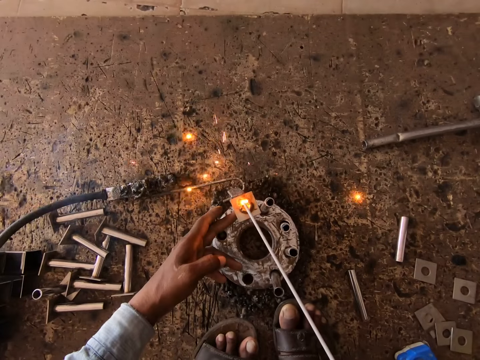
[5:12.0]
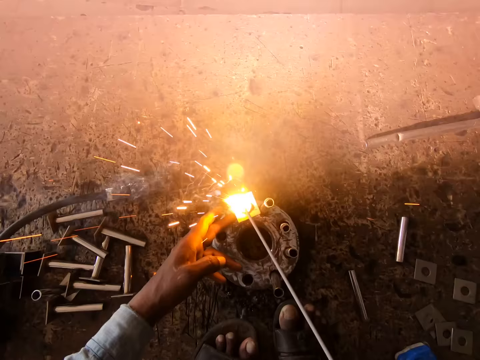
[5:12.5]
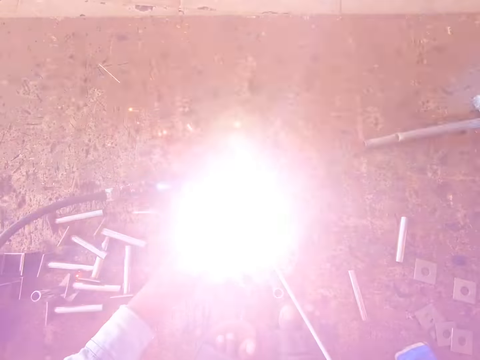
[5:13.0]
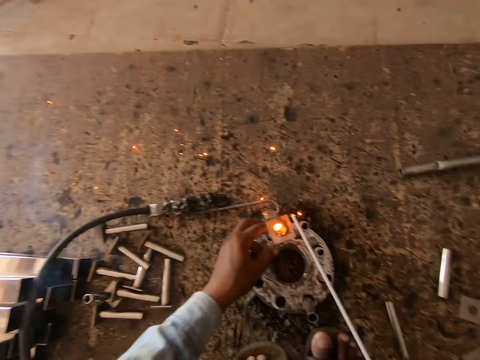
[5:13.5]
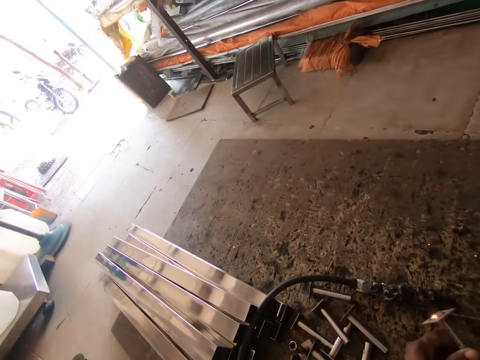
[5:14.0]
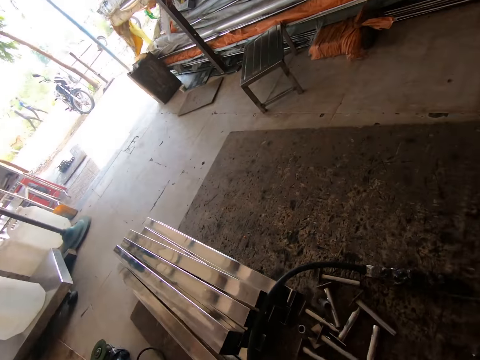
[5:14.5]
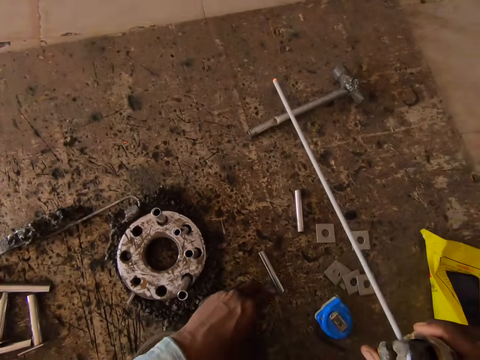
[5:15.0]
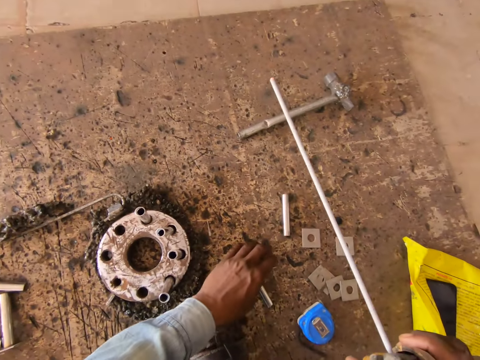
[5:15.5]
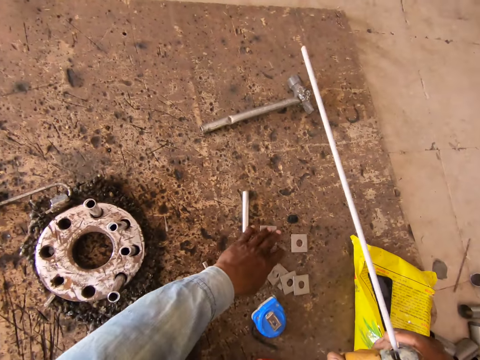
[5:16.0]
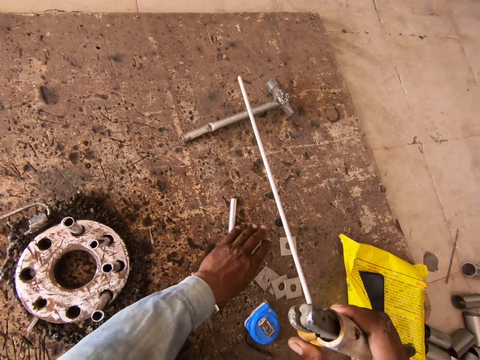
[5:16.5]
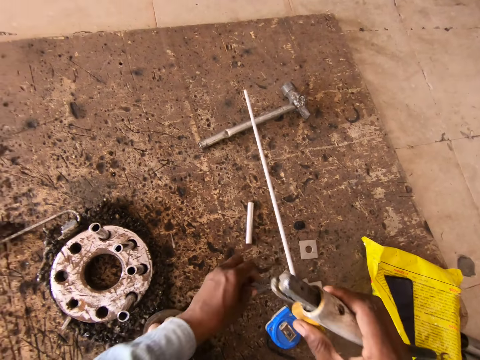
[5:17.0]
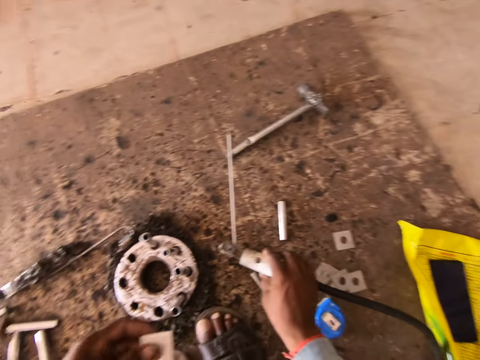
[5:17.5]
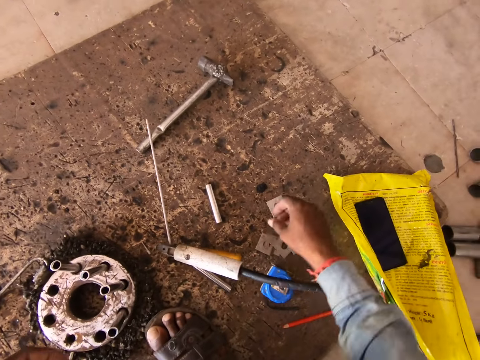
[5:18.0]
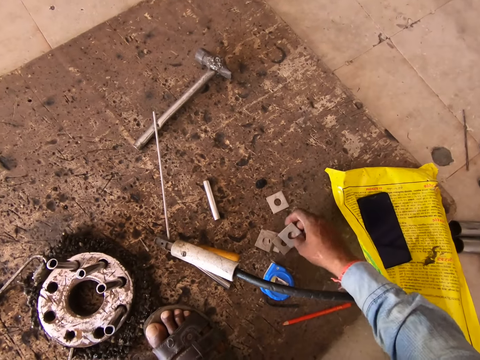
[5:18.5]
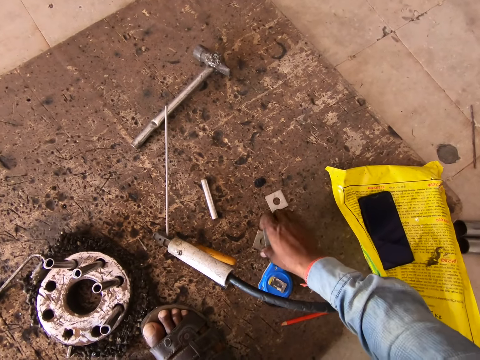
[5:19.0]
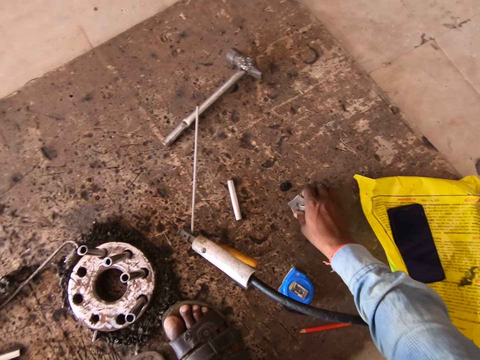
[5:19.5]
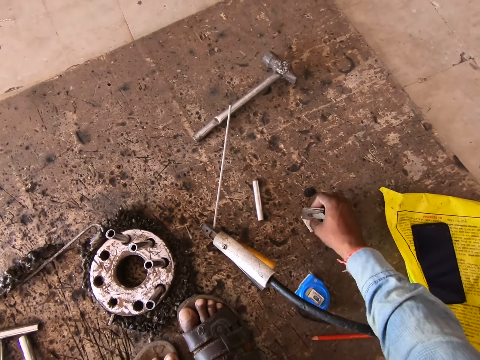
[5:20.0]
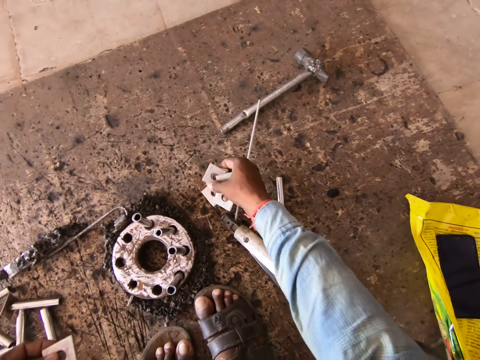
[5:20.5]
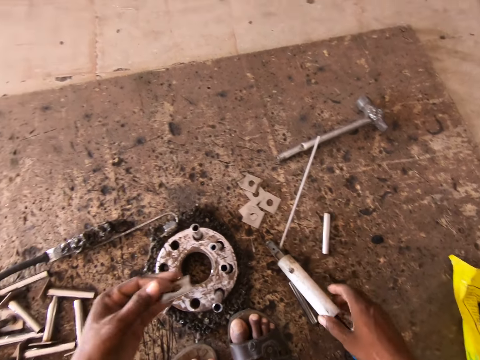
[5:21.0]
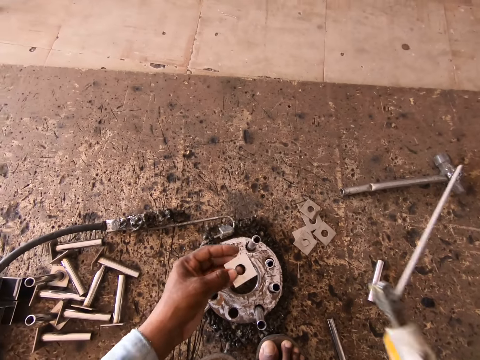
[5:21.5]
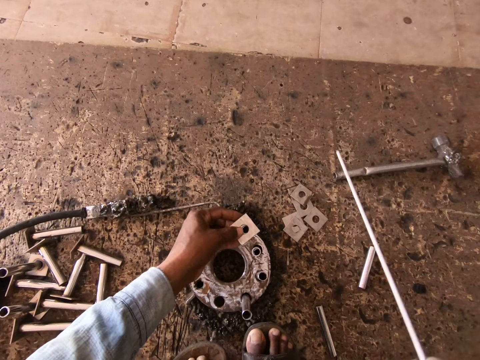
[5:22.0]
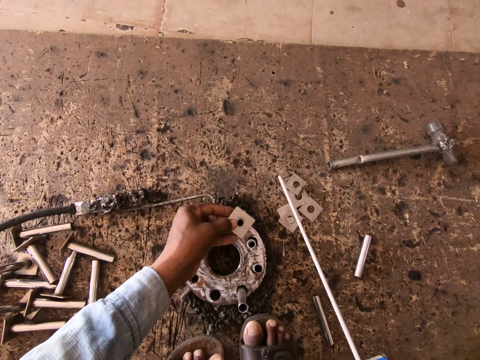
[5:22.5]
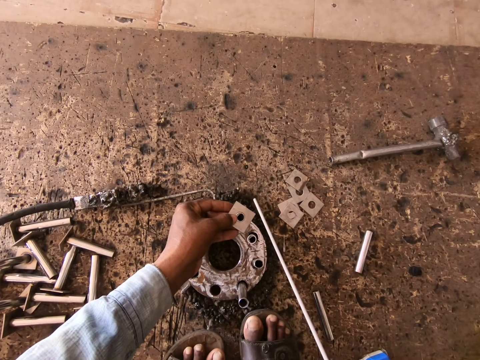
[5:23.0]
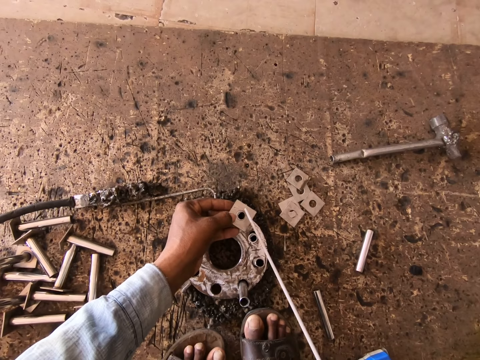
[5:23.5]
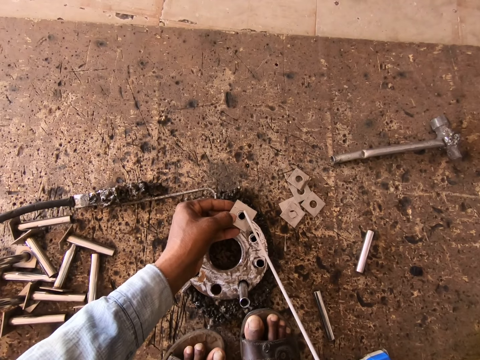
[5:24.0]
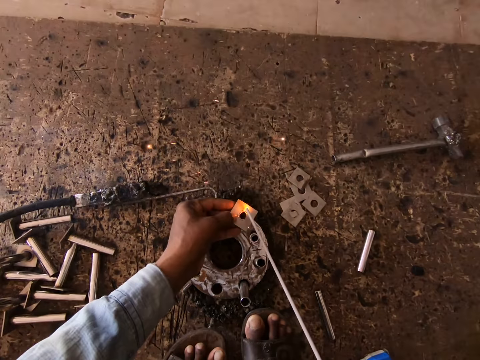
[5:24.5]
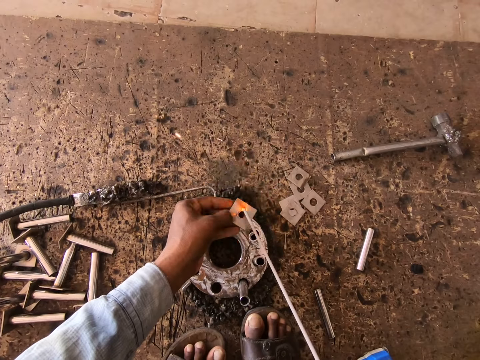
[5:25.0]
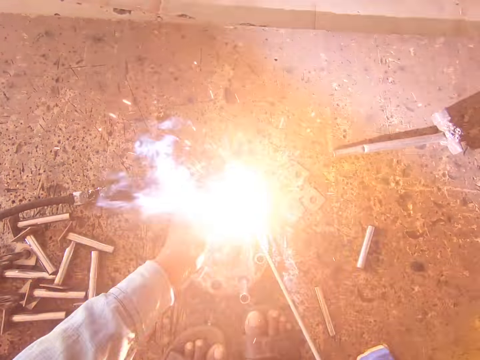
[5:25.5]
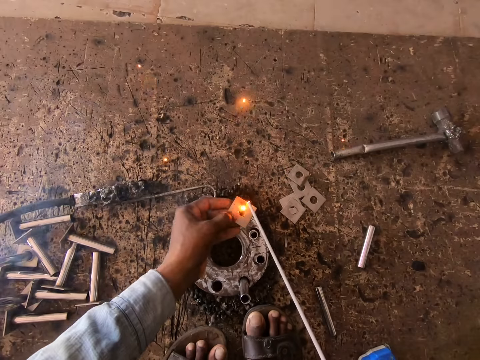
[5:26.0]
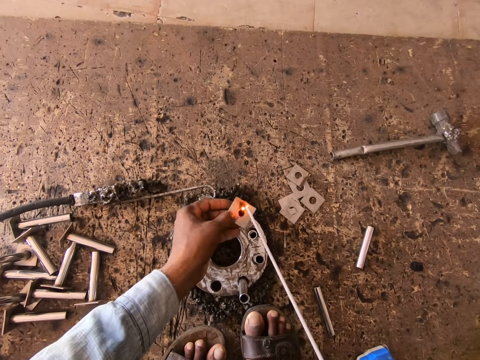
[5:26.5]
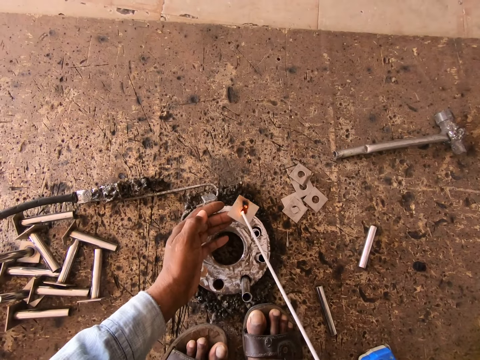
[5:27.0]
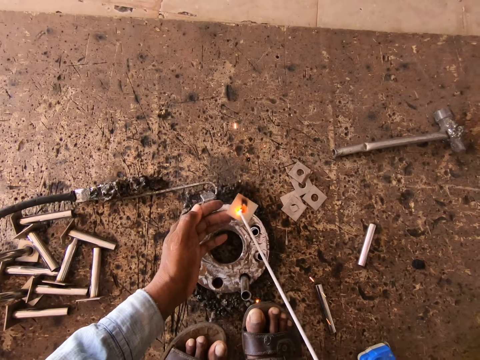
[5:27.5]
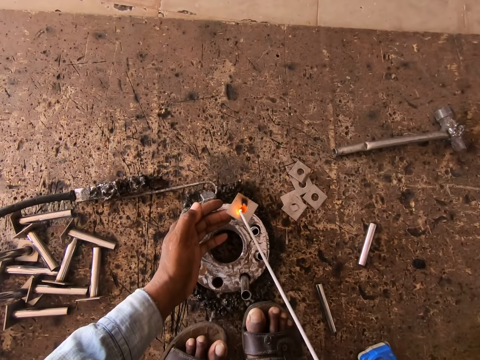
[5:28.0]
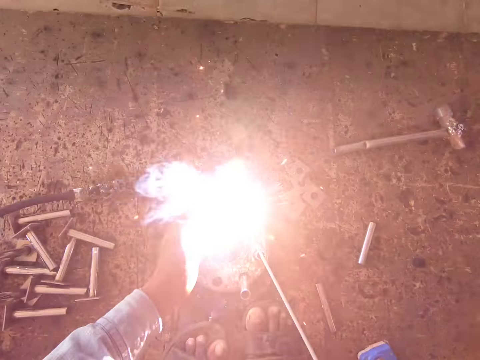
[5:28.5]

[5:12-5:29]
The camera wearer throws the piece of metal on the ground with his left hand. He moves a piece of metal on the ground with his left hand. He moves a piece of metal on the ground with his left hand again. He picks the piece of metal on the ground with his left hand. He drops the welding tong in his right hand on the ground. He picks pieces of metal from the ground with his right hand. He drops the pieces of metal in his right hand on the ground. He picks up the welding tong from the ground with his right hand. He places the piece of metal in his left hand on a piece of metal in the round metal on the ground. He welds the piece of metal in his left hand to the piece of metal in the round metal with the welding tong in his right hand.

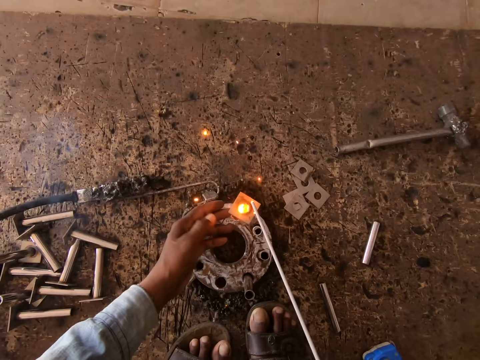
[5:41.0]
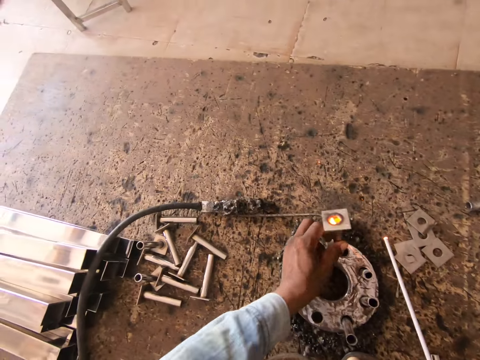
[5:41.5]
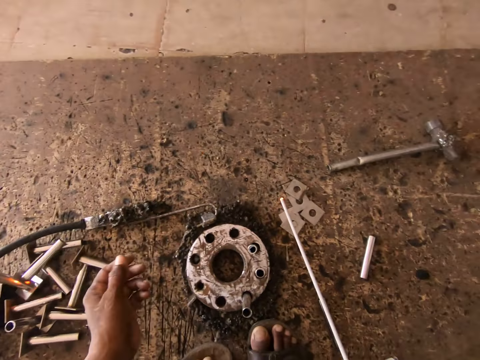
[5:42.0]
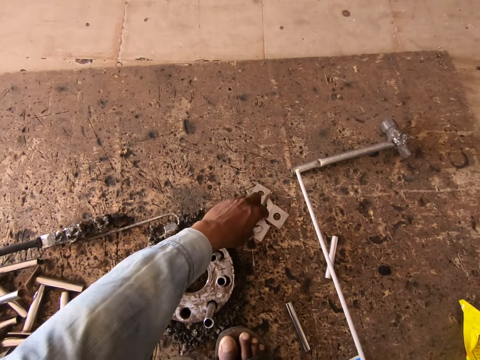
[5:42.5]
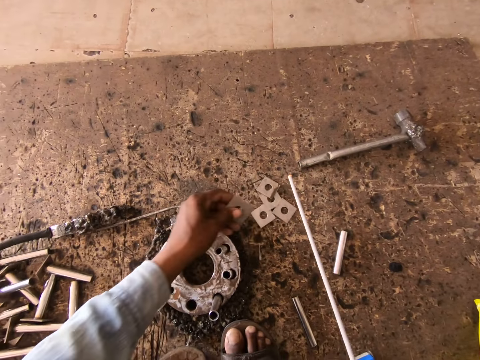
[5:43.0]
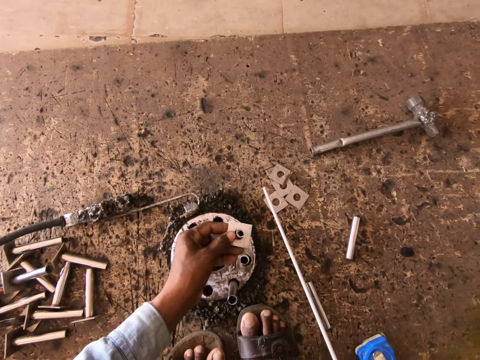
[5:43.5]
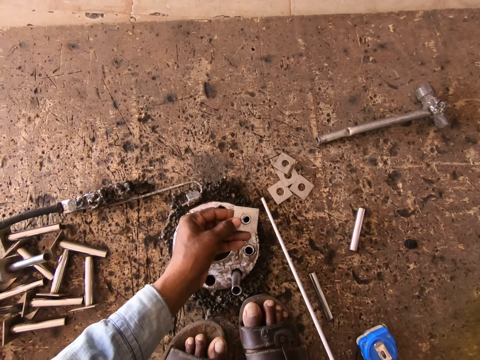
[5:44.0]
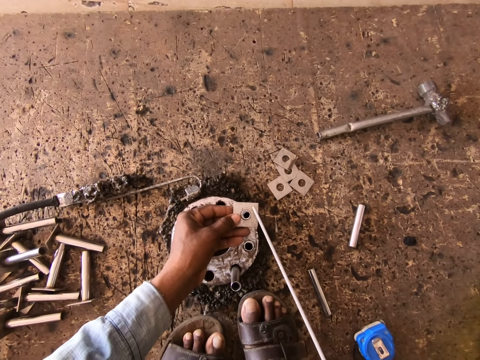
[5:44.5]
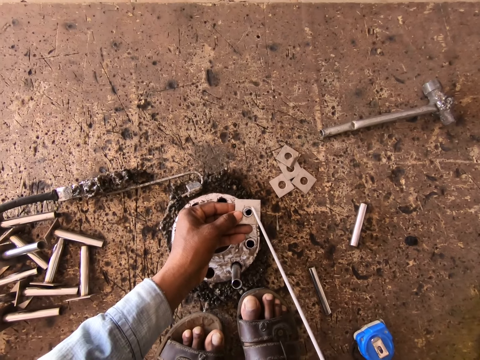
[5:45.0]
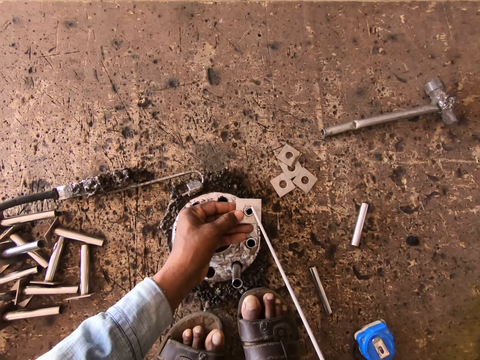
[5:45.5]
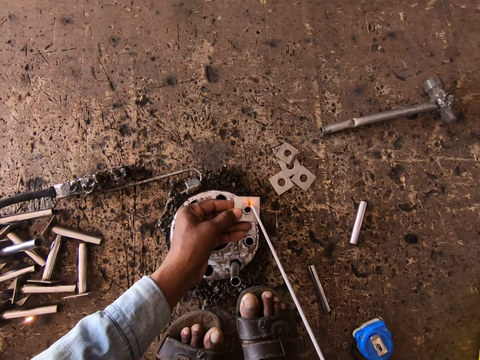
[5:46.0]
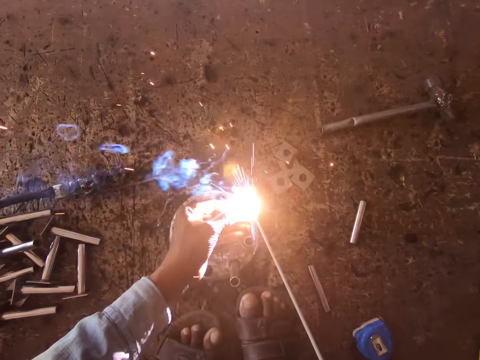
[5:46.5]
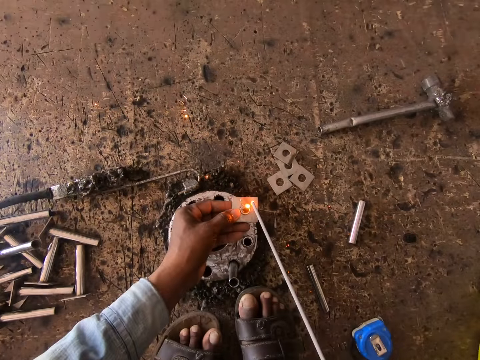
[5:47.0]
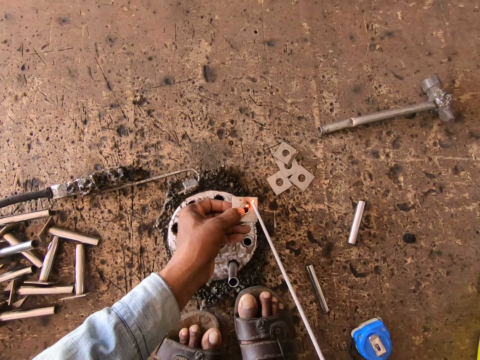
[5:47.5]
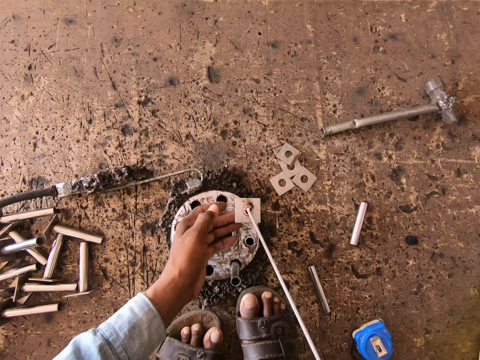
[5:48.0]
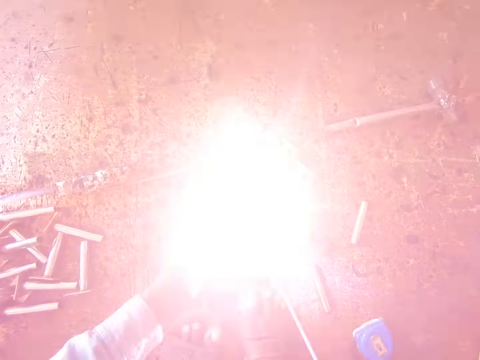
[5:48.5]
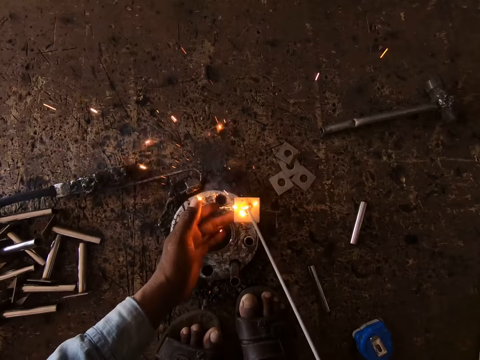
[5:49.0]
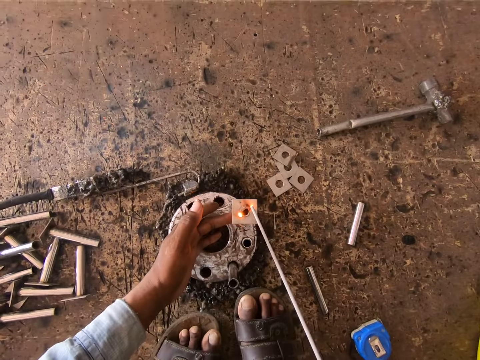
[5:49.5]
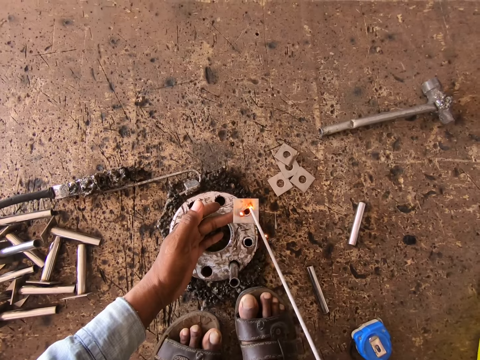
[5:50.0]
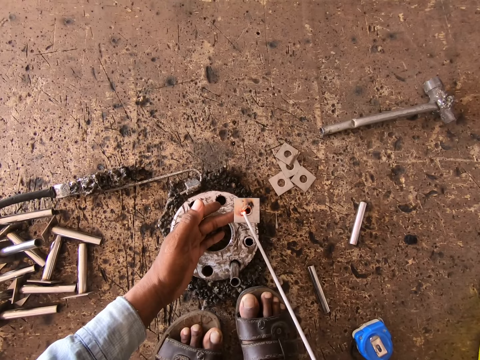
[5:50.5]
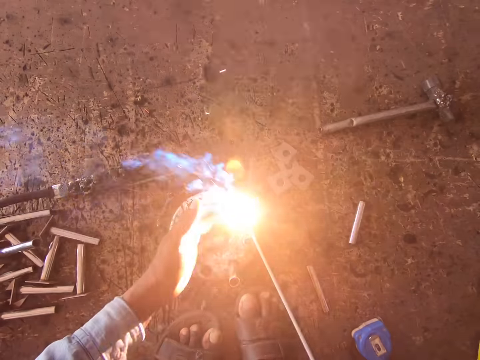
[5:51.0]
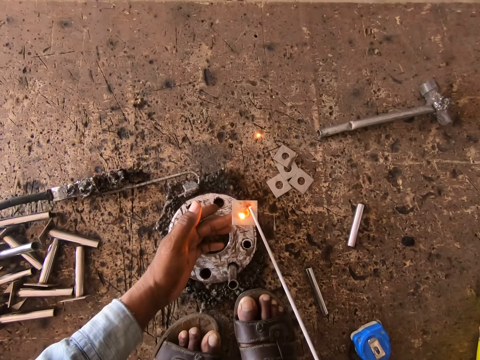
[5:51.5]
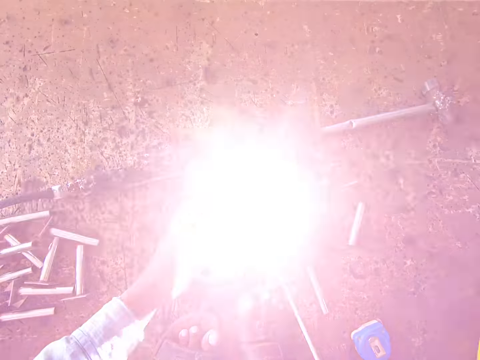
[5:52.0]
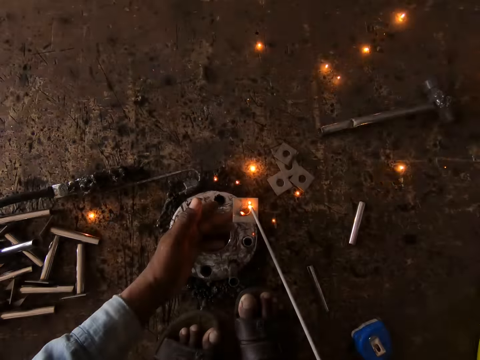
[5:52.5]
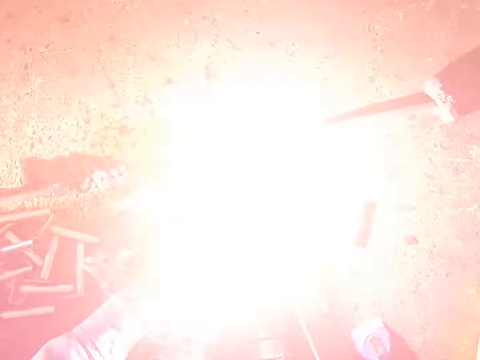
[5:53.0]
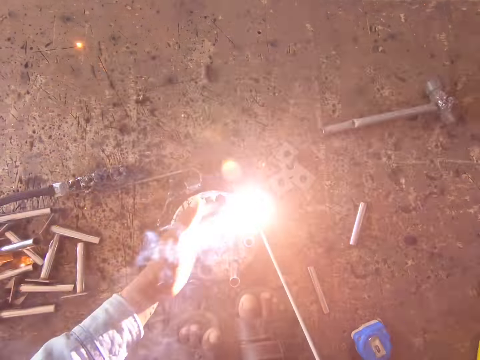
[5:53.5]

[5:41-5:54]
The camera wearer throws the piece of metal on the ground with his left hand. He picks a piece of metal from the ground with his left hand. He places the piece of metal in his left hand on a piece of metal in the round metal on the ground. He welds the piece of metal in his left hand to the piece of metal in the round metal with the welding tong in his right hand.
